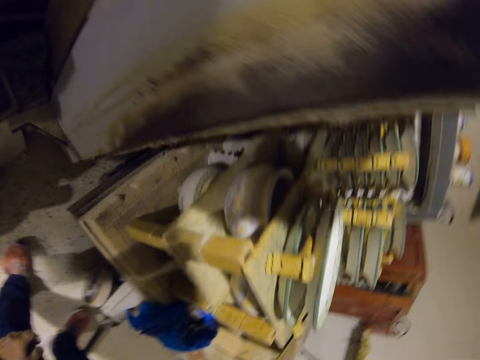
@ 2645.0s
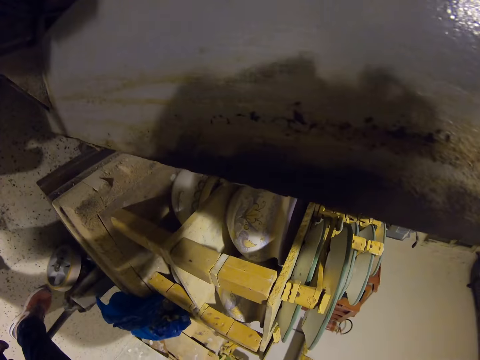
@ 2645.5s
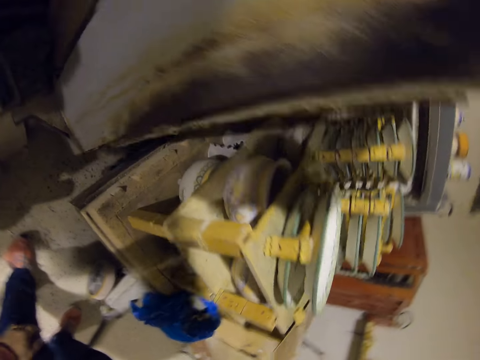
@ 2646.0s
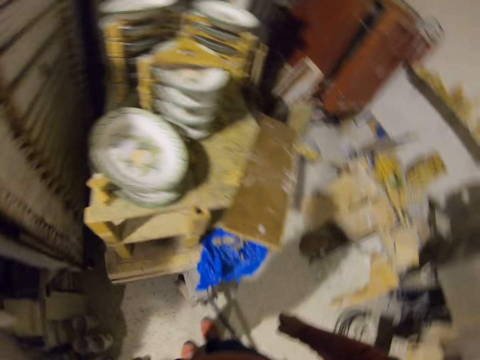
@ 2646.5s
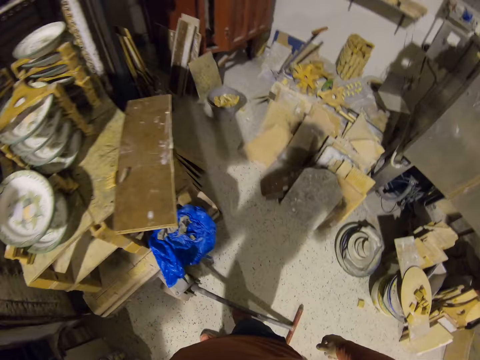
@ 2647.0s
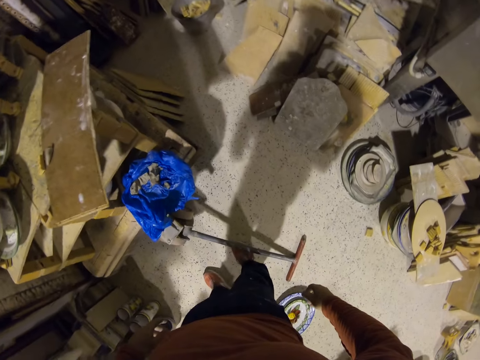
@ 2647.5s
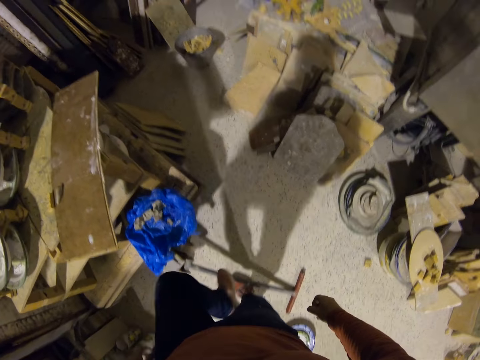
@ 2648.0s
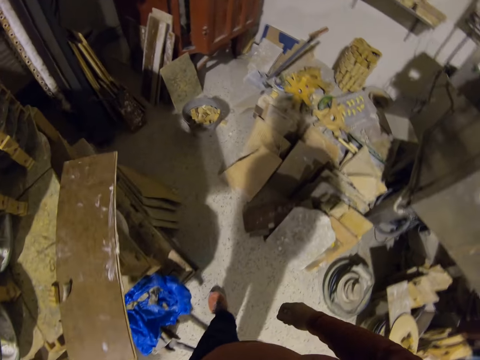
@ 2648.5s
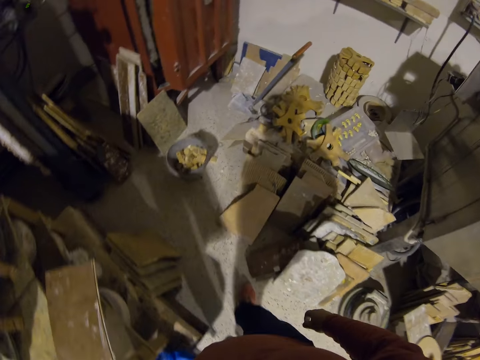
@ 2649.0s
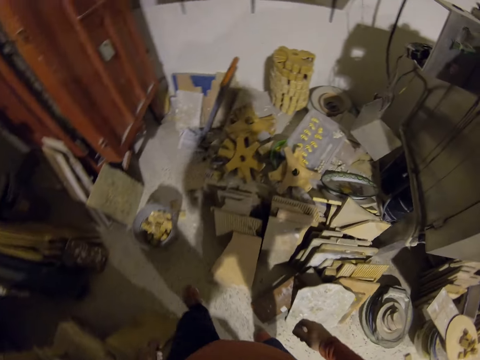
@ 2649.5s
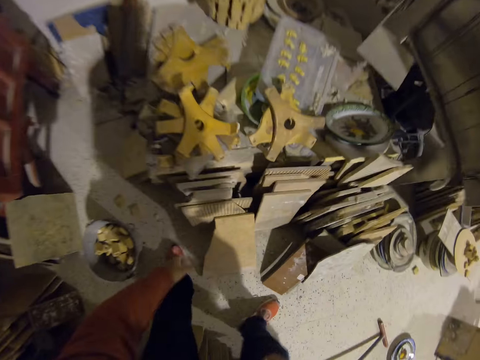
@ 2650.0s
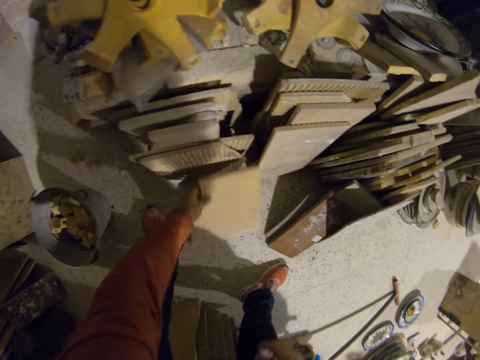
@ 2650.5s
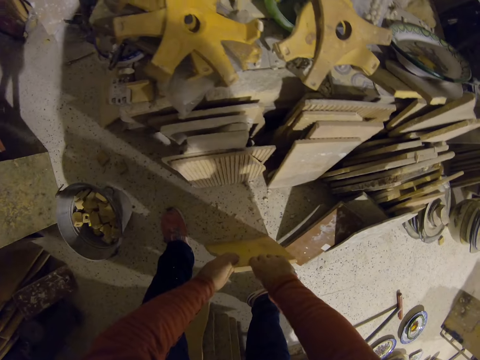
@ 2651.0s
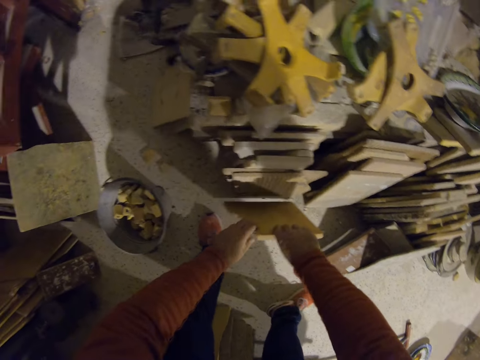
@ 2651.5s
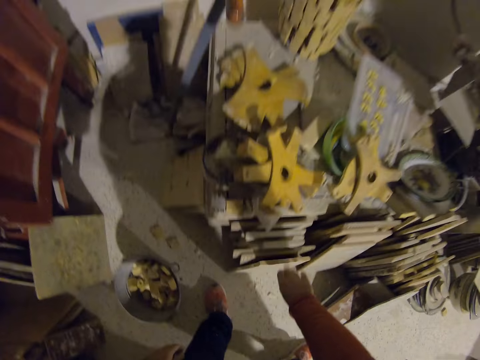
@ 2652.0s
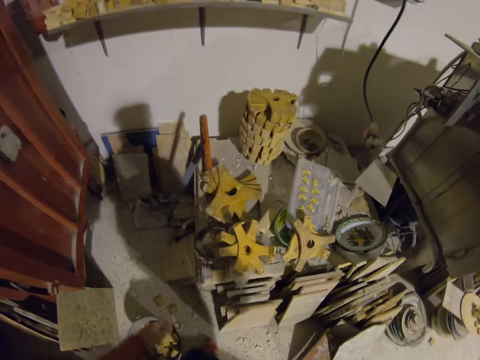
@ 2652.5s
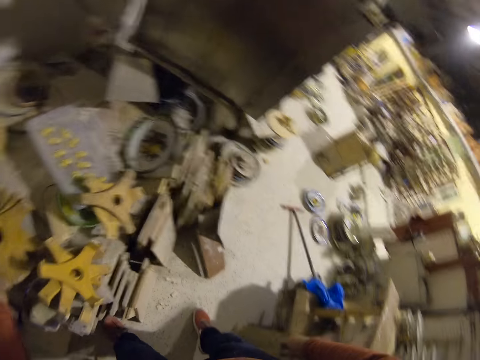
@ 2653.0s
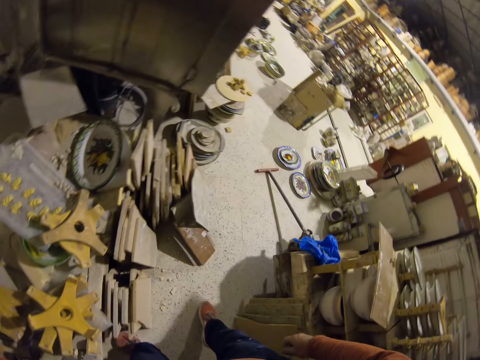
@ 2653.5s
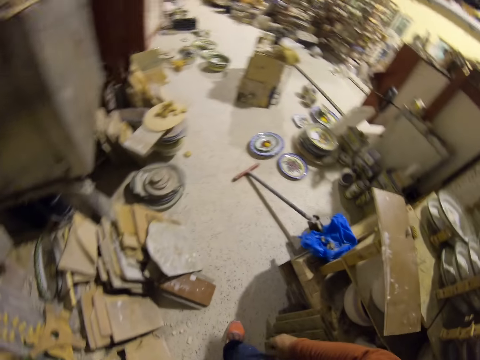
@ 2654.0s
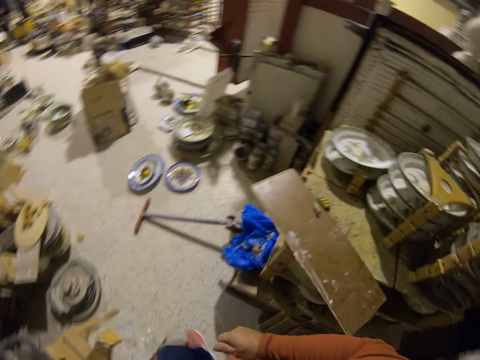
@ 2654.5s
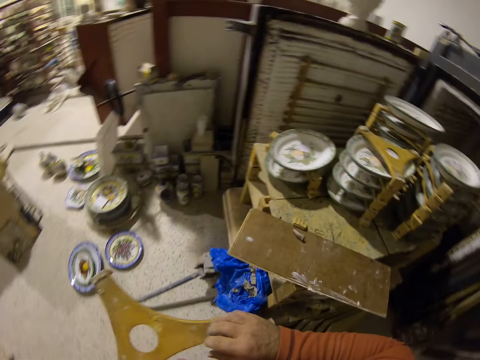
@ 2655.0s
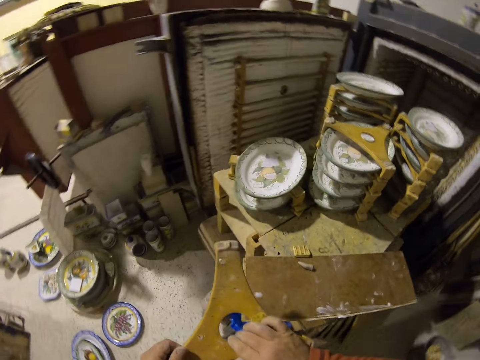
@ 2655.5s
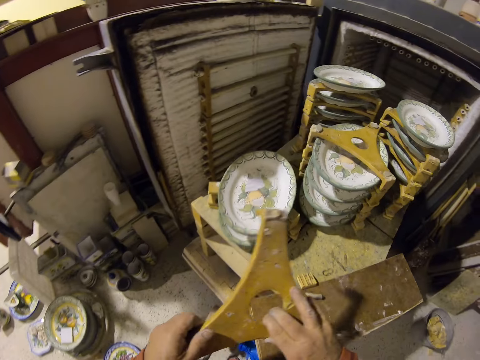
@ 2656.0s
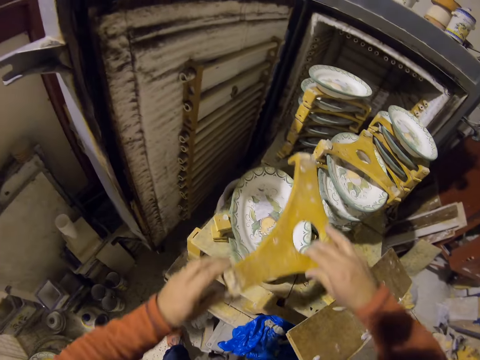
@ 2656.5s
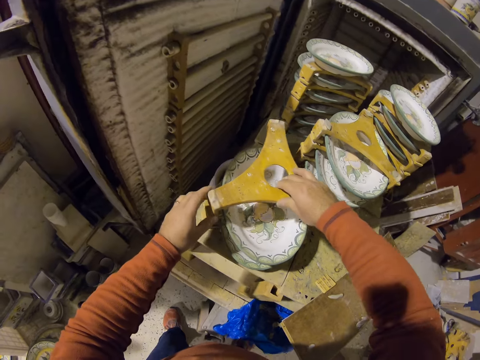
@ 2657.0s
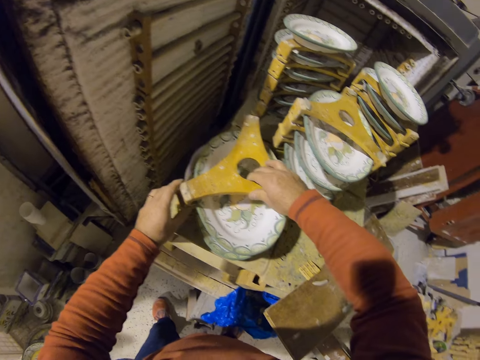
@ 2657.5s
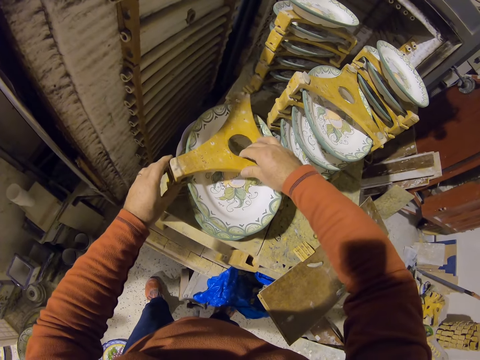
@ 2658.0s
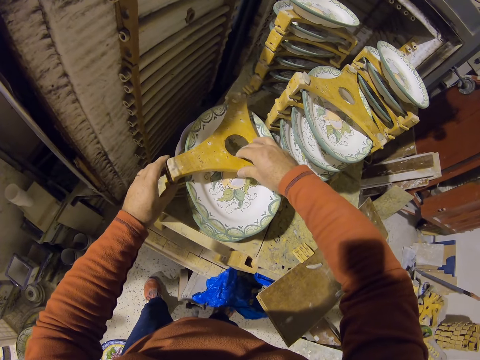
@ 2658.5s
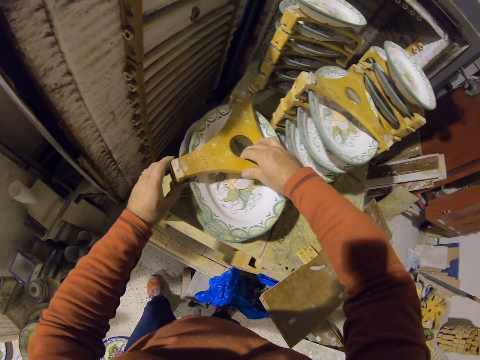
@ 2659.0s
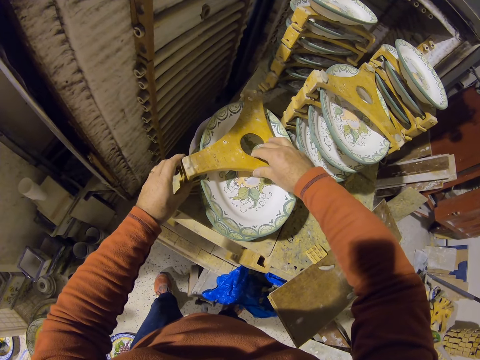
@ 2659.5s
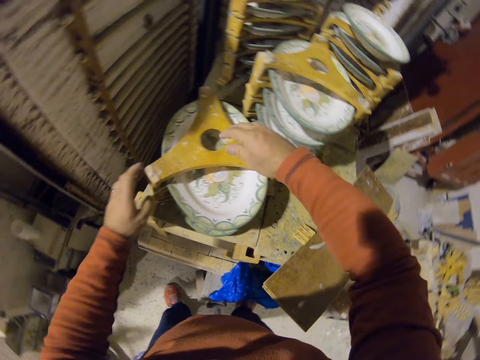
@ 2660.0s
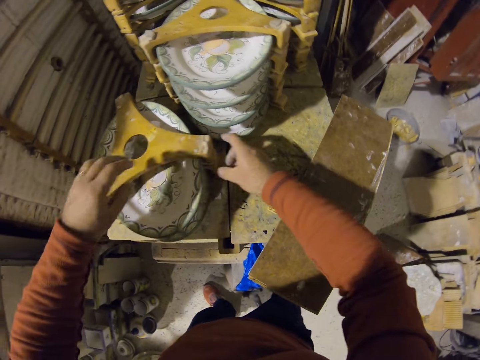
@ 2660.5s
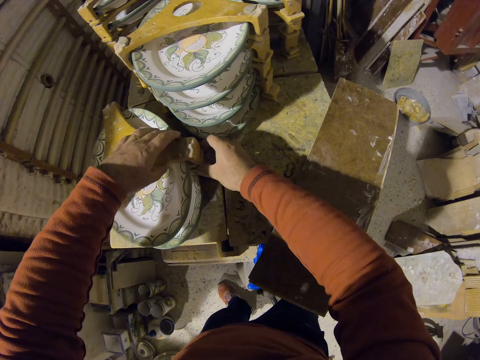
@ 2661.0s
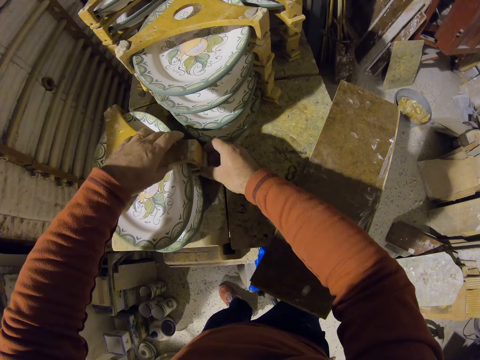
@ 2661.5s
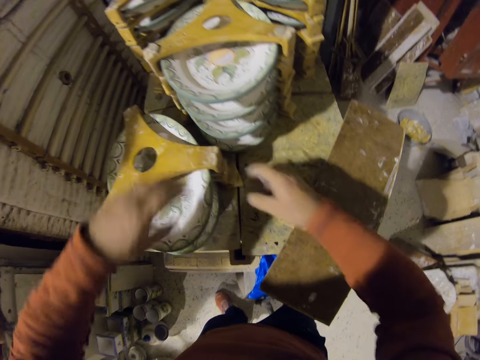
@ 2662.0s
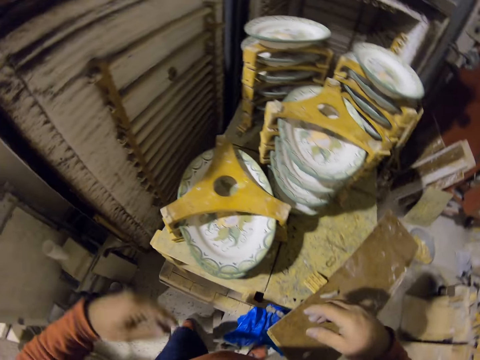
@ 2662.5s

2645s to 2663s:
The camera wearer walks in the room. They hold a wood. They move a ceramic tile. They pick the wood. They place the wood on top of a plate or tray.

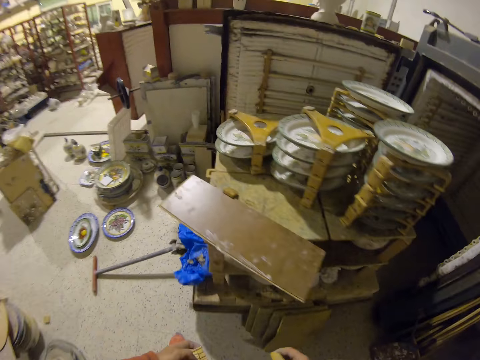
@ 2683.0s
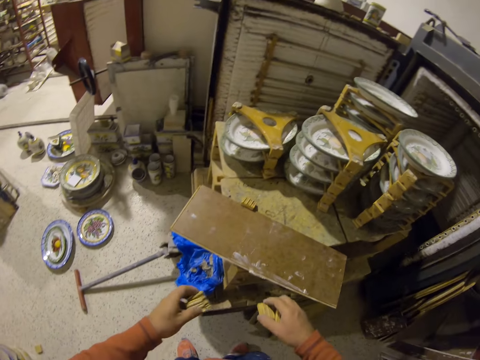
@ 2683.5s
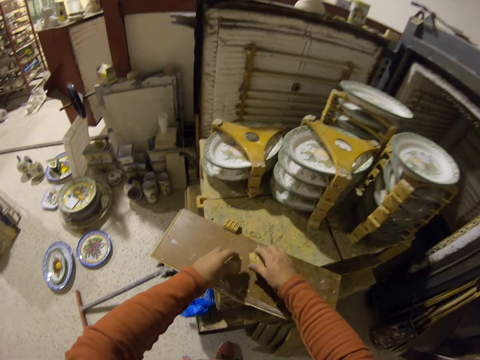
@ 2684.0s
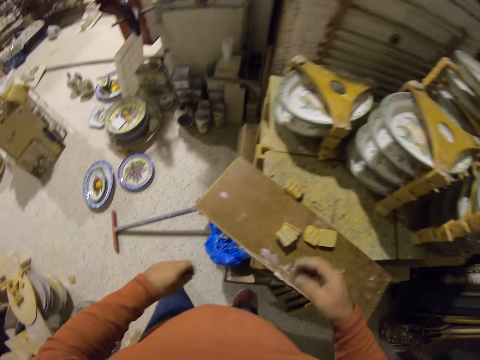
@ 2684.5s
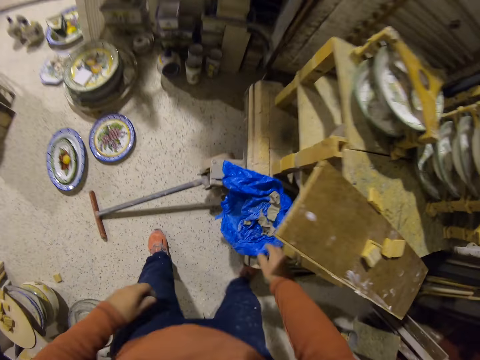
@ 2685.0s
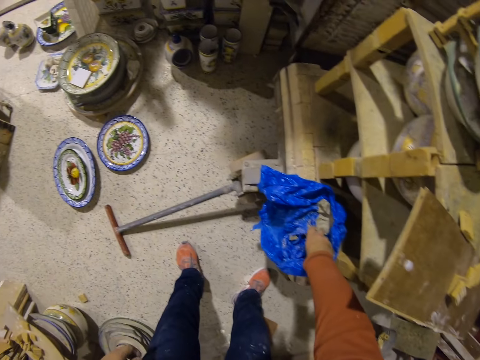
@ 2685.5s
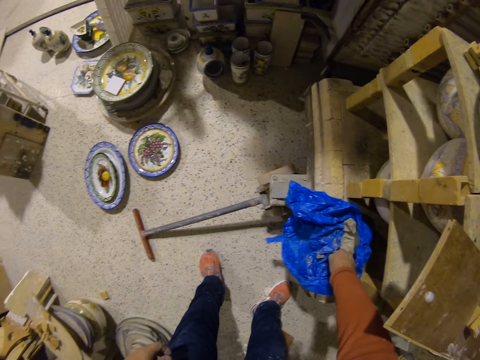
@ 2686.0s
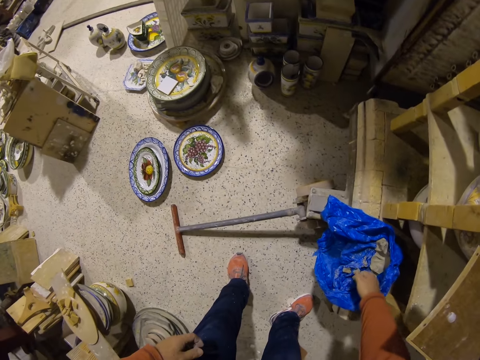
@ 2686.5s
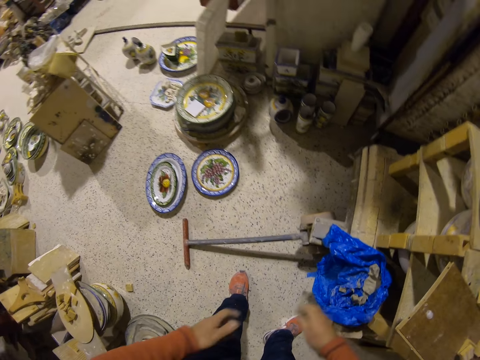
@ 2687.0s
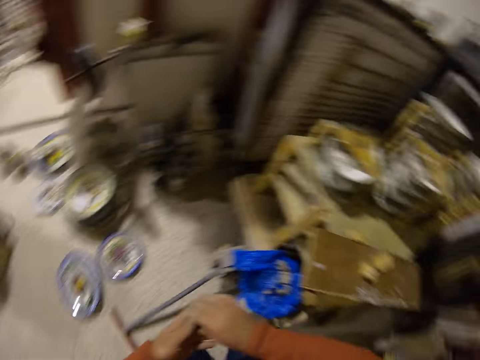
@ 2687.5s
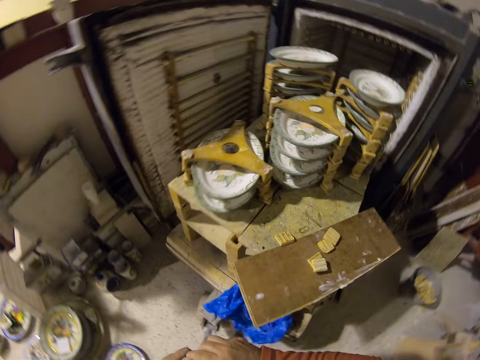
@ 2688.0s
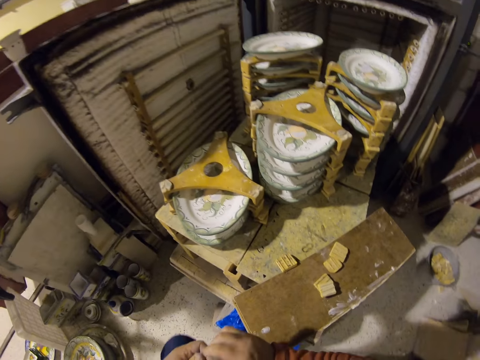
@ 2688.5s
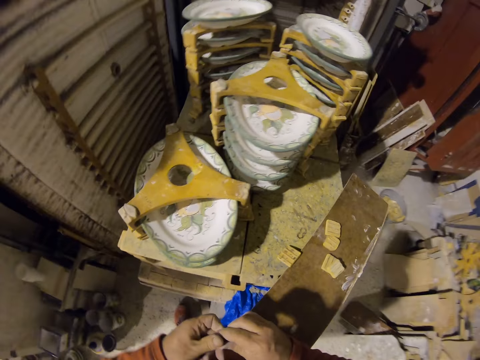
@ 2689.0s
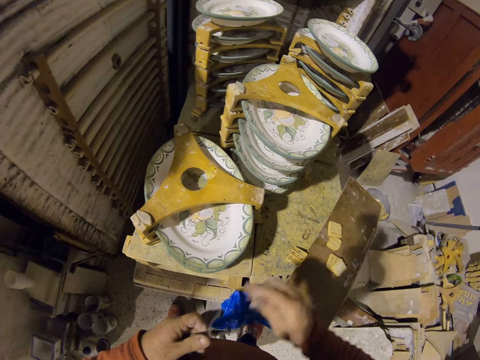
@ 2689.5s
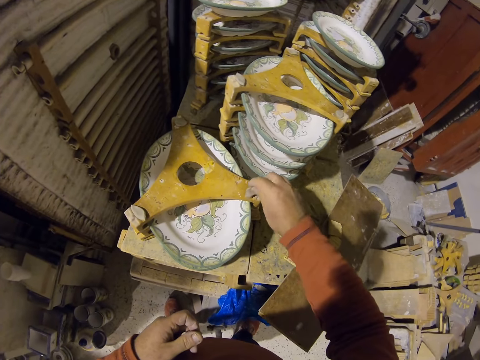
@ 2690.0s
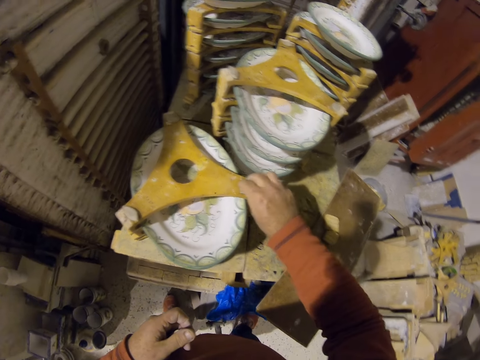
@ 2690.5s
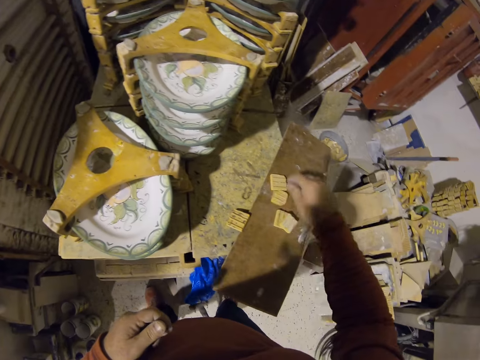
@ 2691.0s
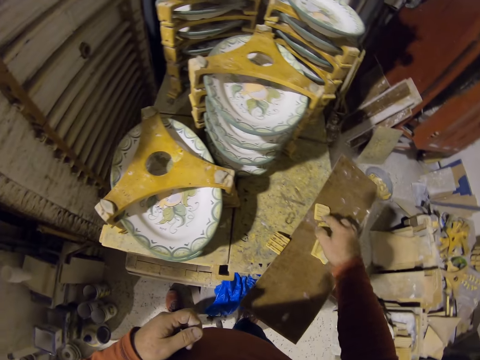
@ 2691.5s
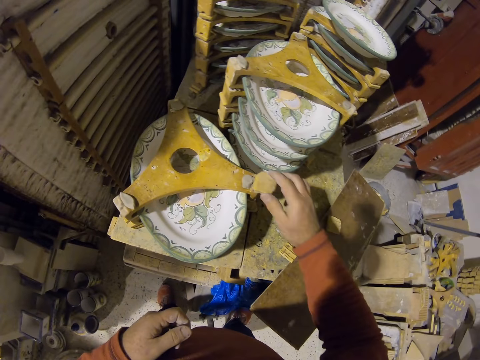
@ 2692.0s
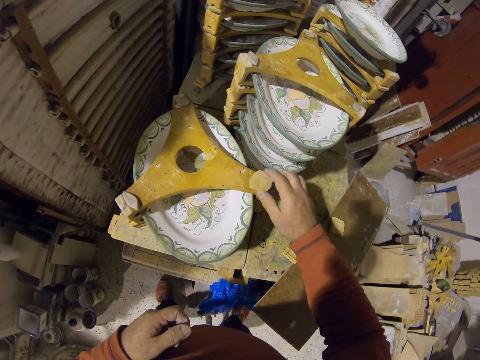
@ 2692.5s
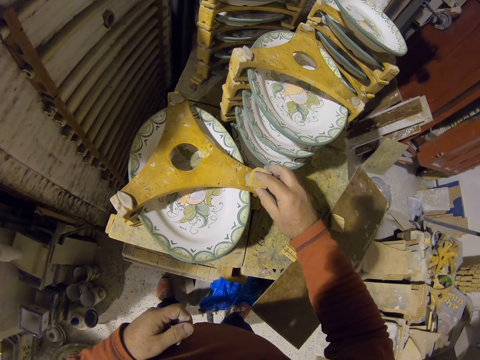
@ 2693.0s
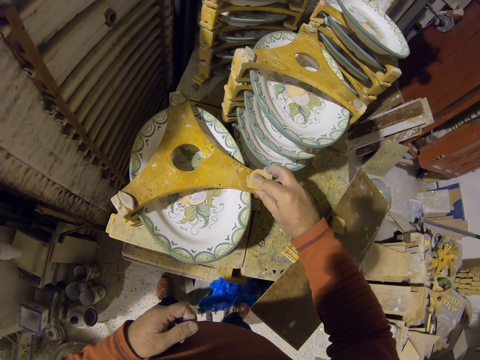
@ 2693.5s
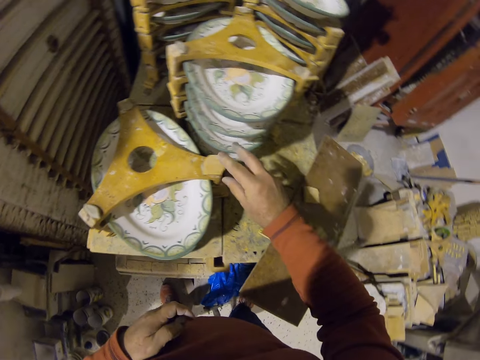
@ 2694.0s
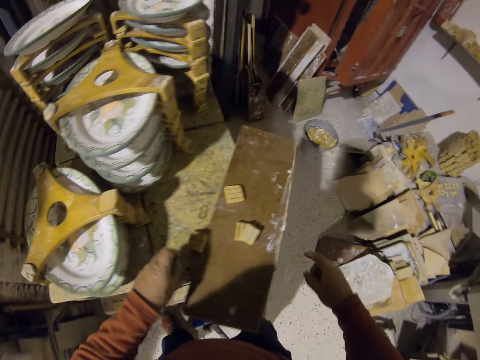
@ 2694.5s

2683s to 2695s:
The camera wearer places wood pieces on a wood board. They pick rubber gum. They stick the wood pieces on the rubber gum.
